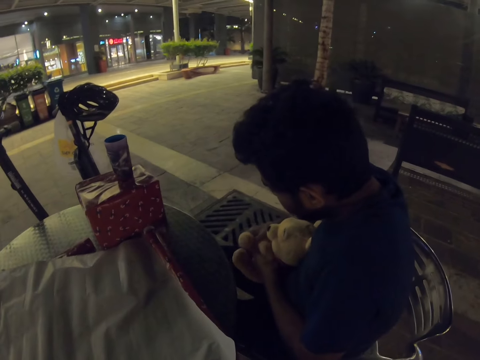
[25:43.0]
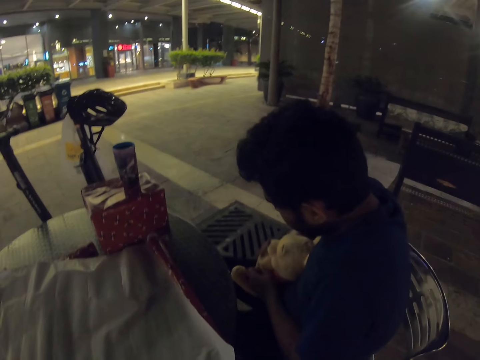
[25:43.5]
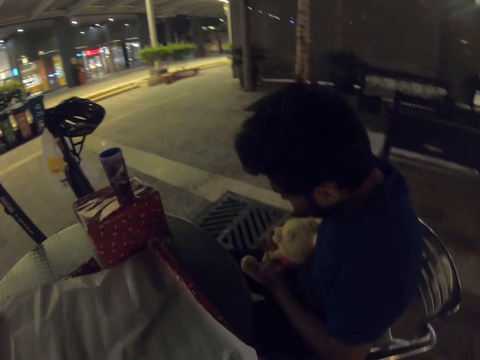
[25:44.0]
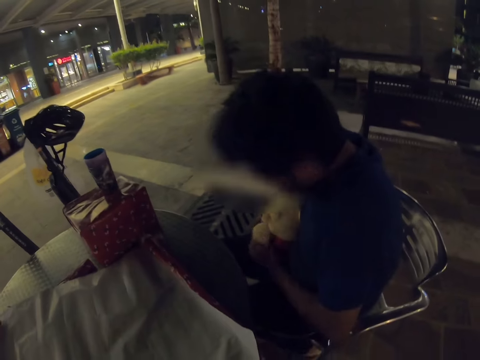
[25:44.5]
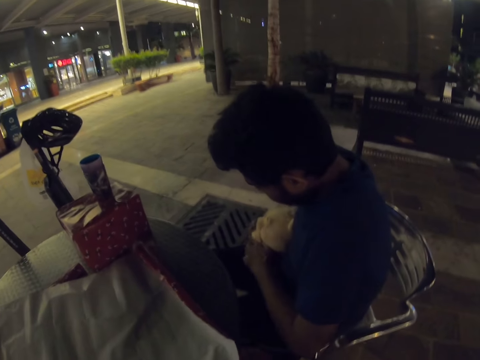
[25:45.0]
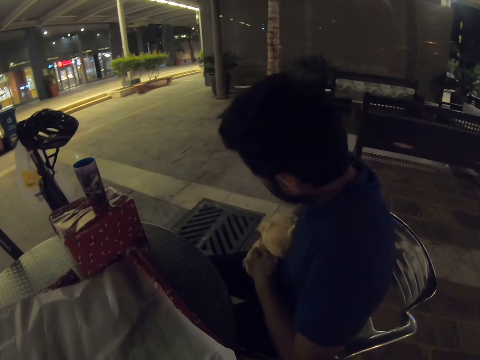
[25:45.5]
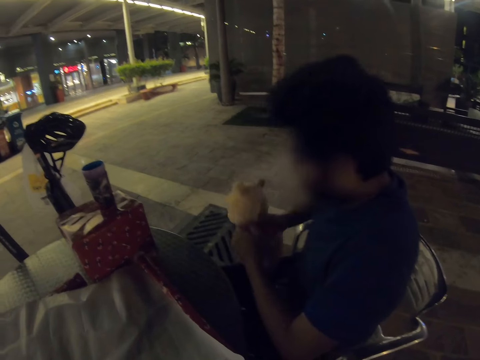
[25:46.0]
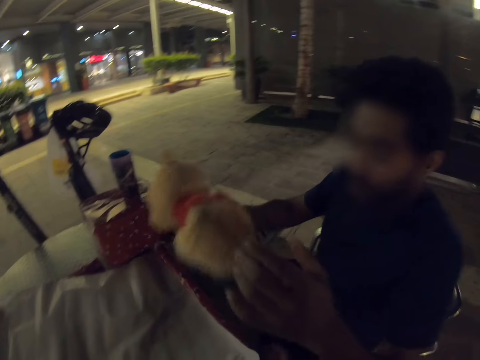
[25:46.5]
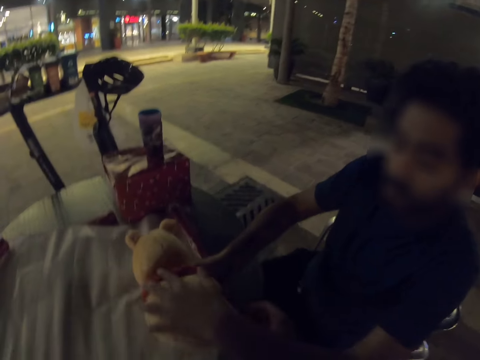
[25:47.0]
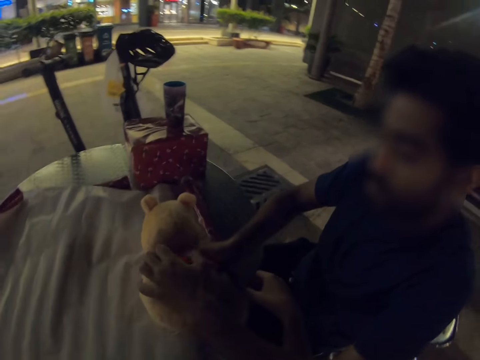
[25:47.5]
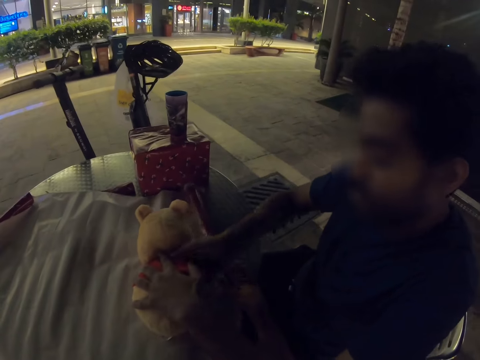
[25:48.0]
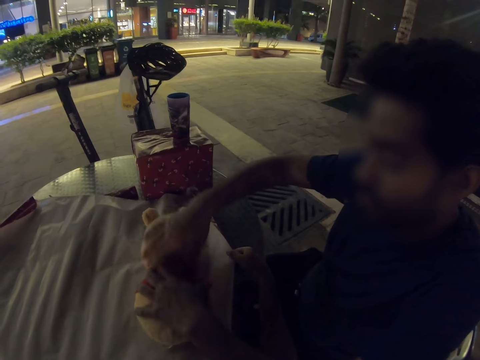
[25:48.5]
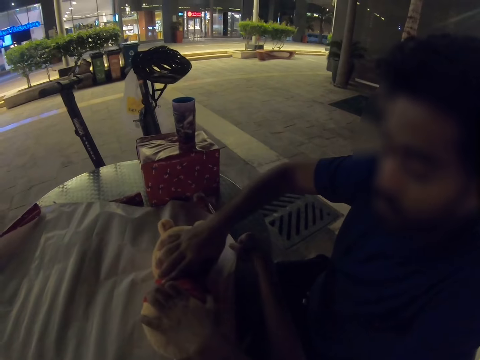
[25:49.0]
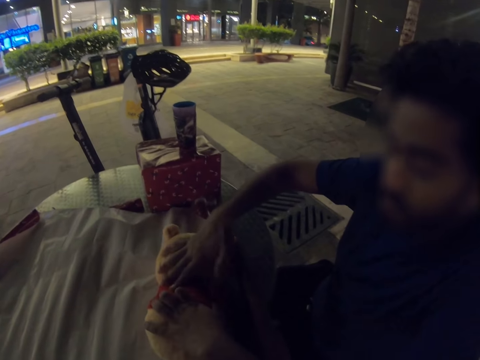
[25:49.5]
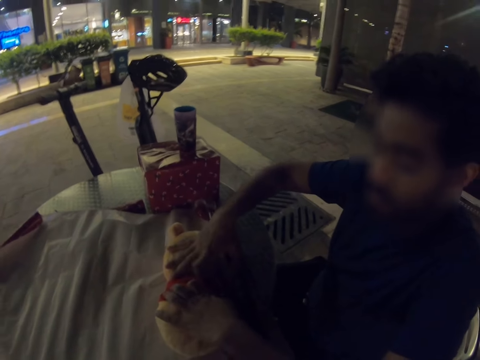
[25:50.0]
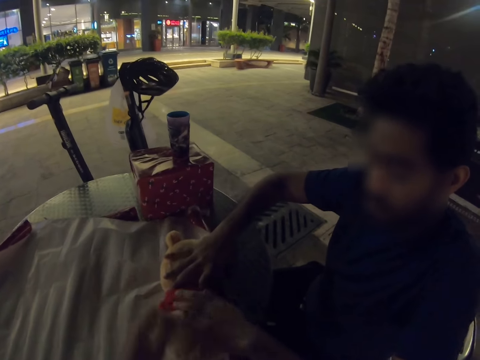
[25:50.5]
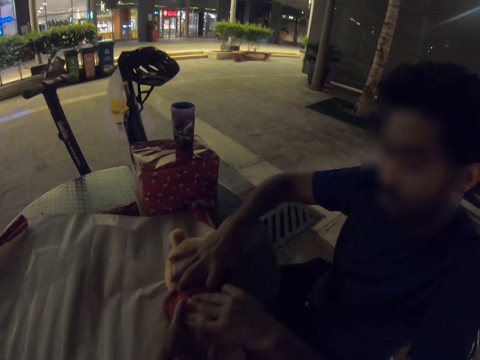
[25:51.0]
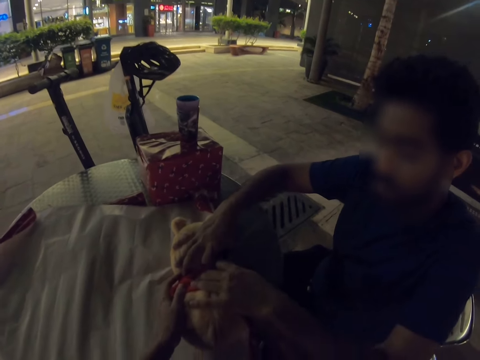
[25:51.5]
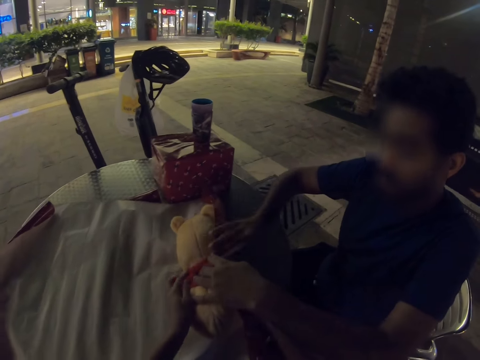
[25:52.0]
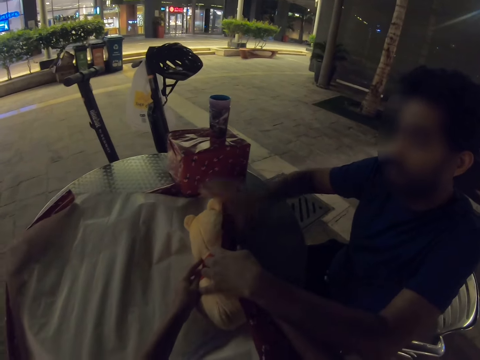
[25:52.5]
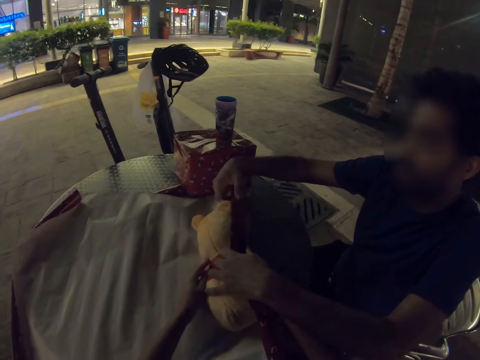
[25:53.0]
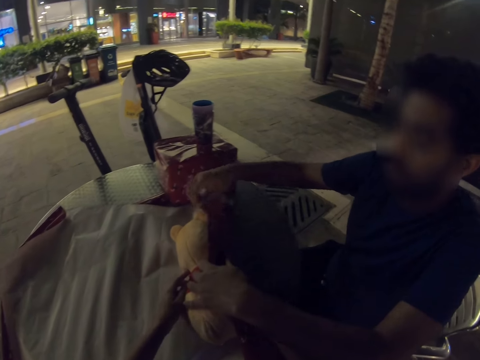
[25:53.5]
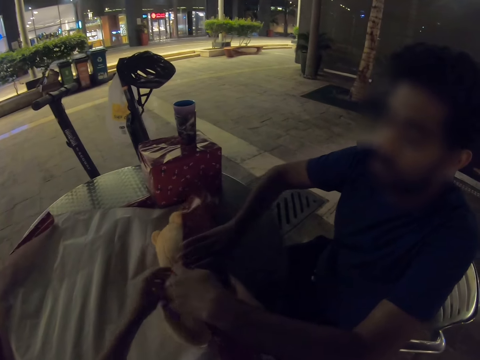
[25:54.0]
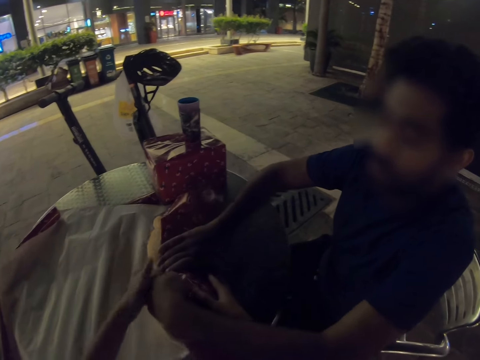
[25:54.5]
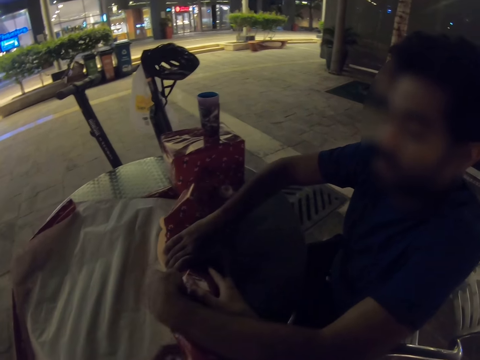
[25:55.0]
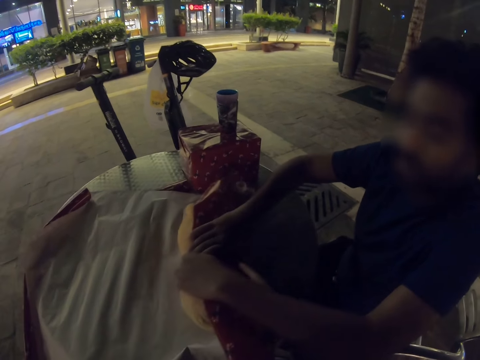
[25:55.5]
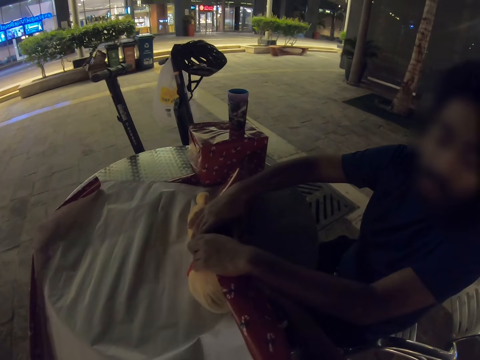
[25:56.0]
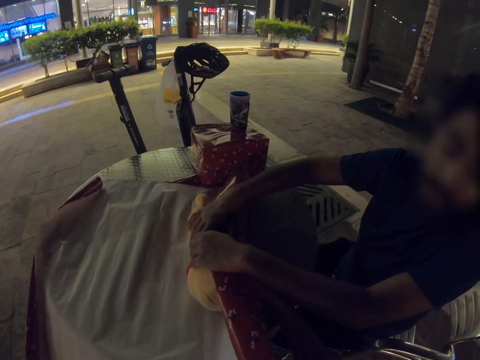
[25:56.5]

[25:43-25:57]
A man folds the doll. He puts the doll on the gift wrapping paper. The camera wearer pulls the wrapping paper. The camera wearer and the man wrap the doll with the gift wrapping paper. The man rolls the wrapping paper on the doll.

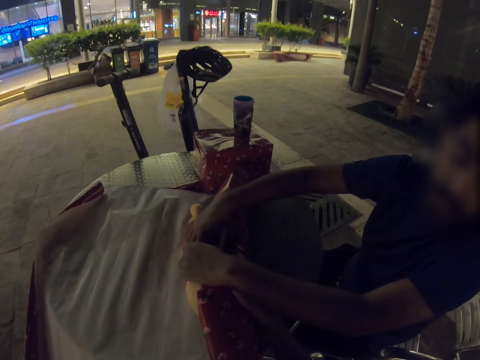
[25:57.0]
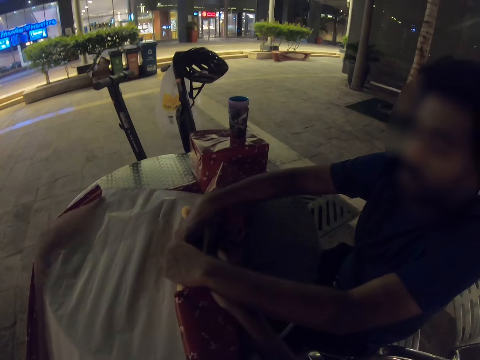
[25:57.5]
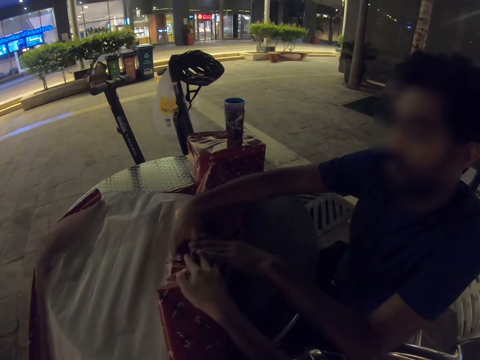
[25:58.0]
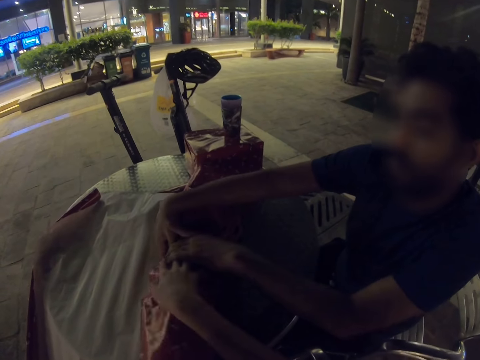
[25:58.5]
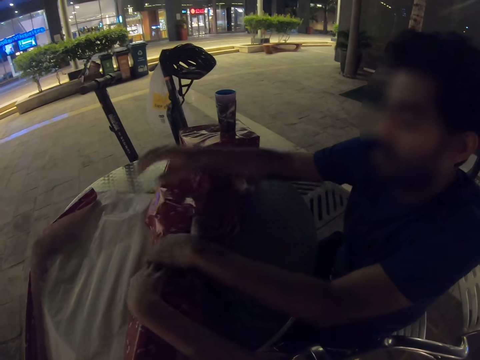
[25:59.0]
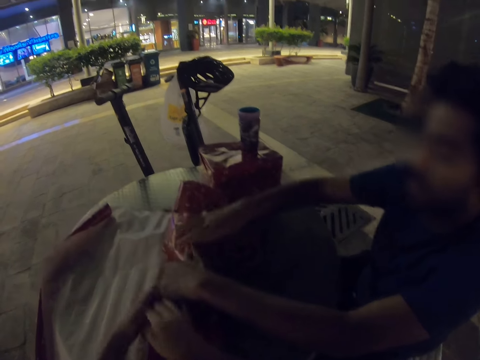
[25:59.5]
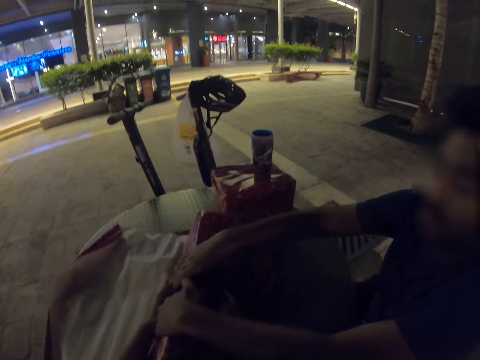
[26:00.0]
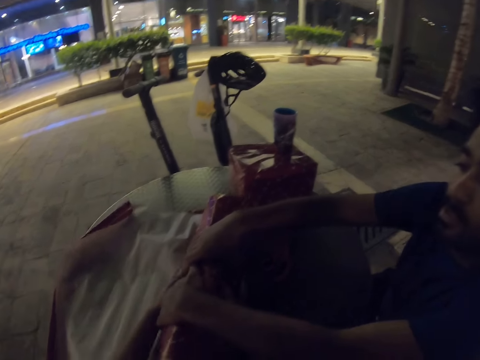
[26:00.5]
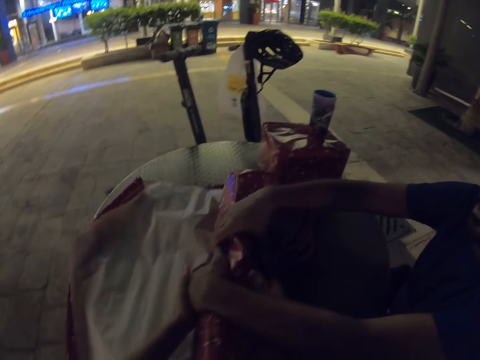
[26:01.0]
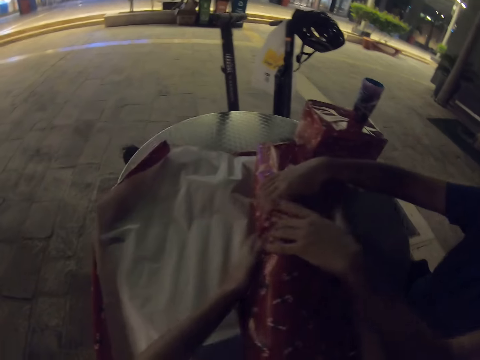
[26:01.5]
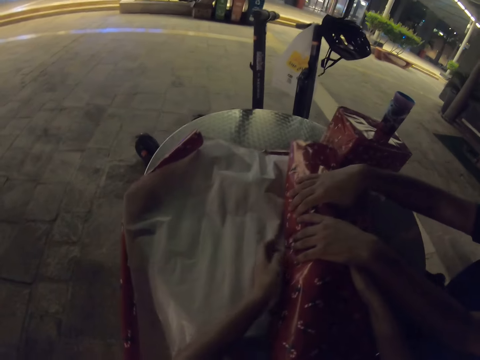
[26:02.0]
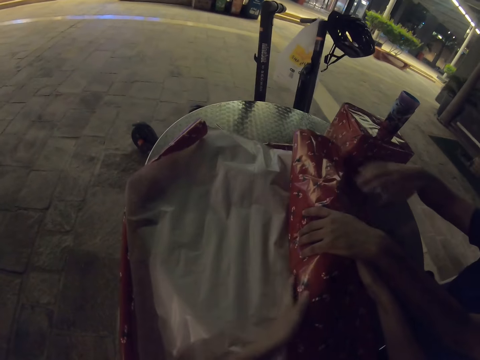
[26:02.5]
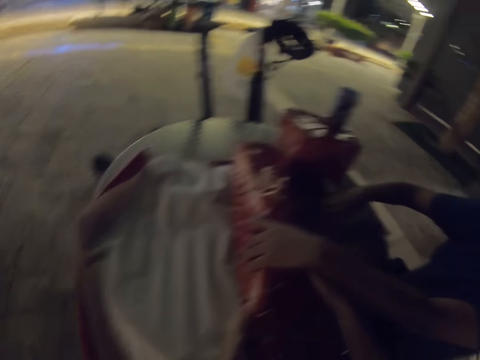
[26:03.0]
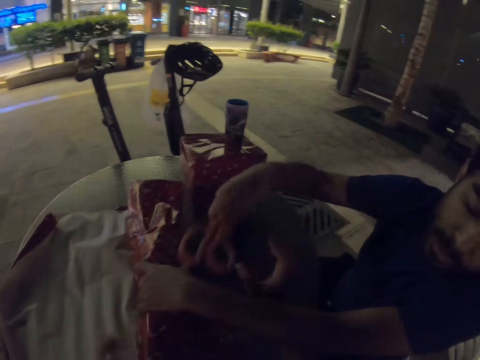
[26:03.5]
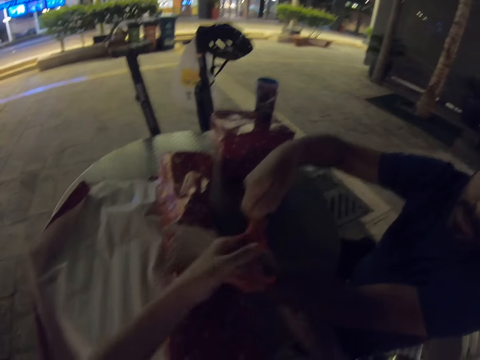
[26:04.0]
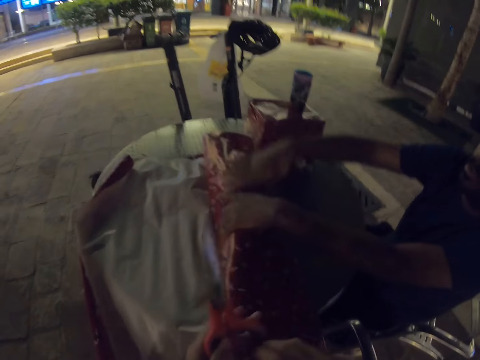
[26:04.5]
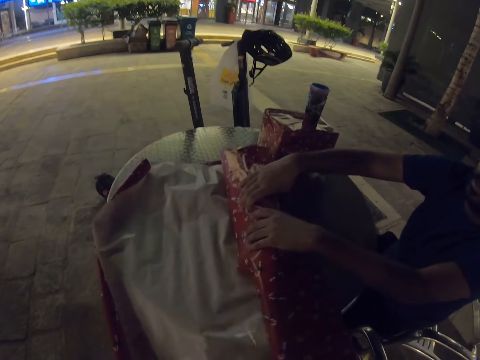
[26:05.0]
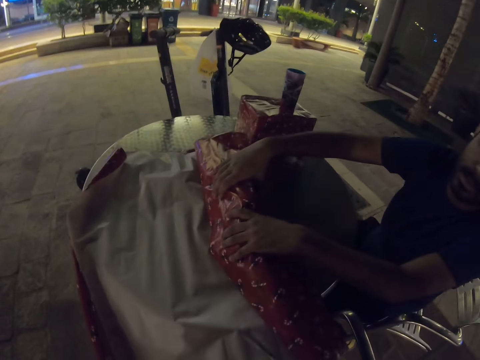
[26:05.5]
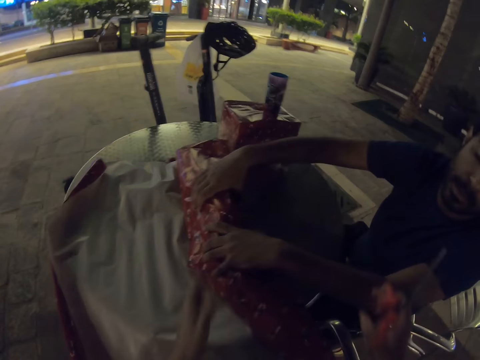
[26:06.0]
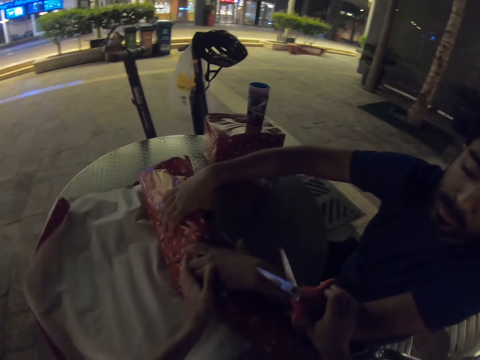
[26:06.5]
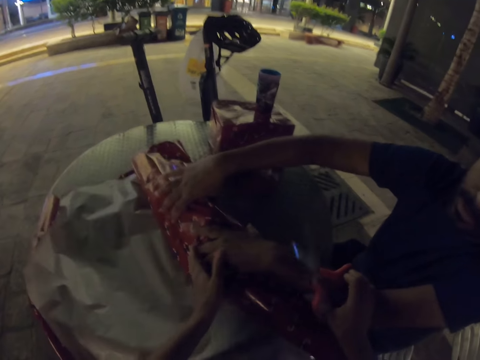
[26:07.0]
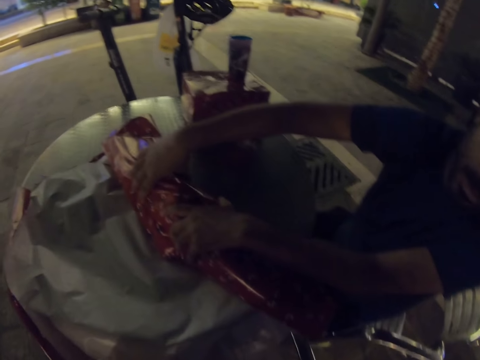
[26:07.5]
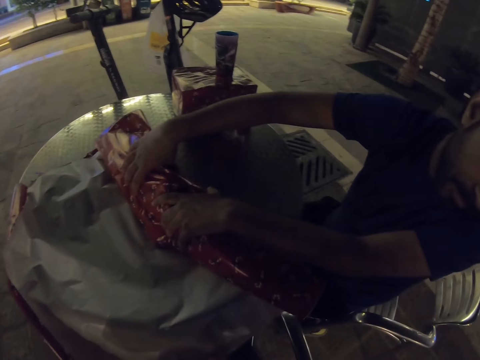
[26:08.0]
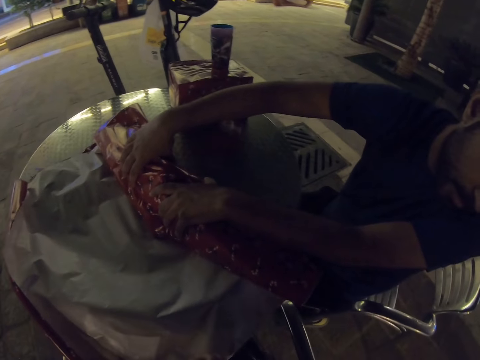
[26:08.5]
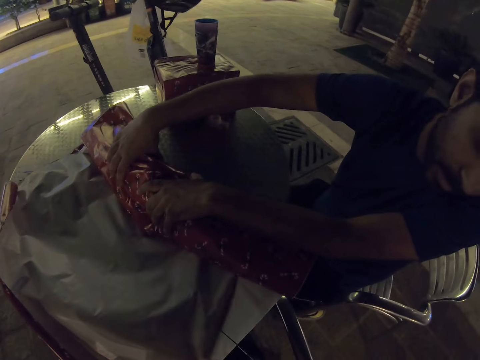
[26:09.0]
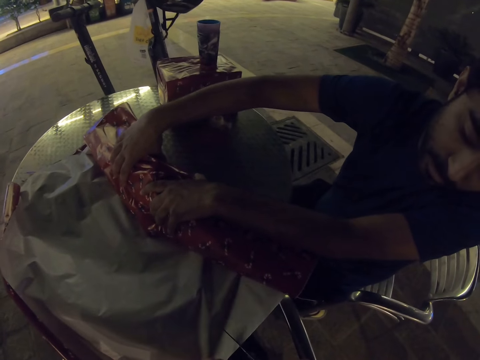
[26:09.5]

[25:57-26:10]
The camera wearer wraps the doll with the wrapping paper. A man wraps the doll with the wrapping paper and passes the camera wearer scissors. The camera wearer takes the scissors. They cut the wrapping paper.
